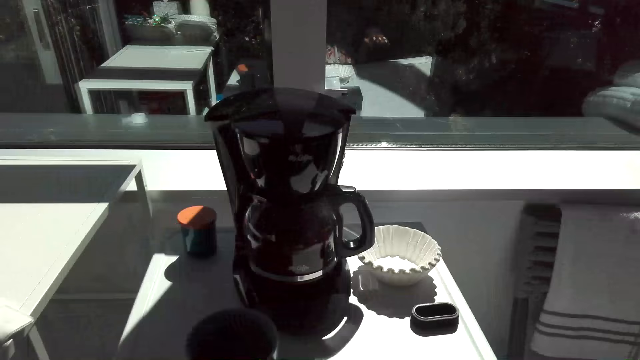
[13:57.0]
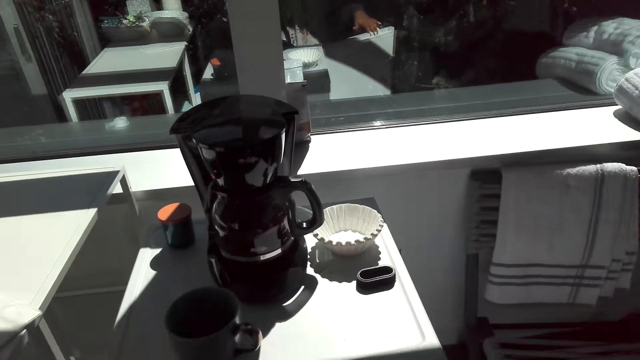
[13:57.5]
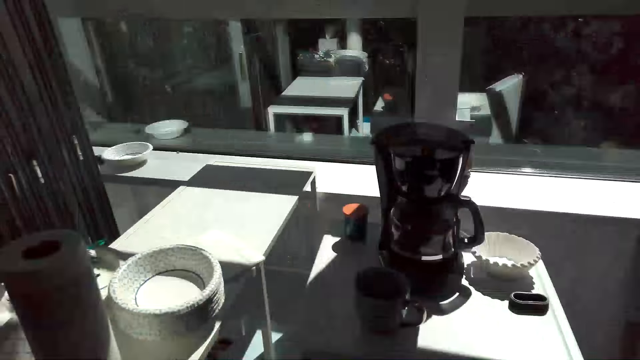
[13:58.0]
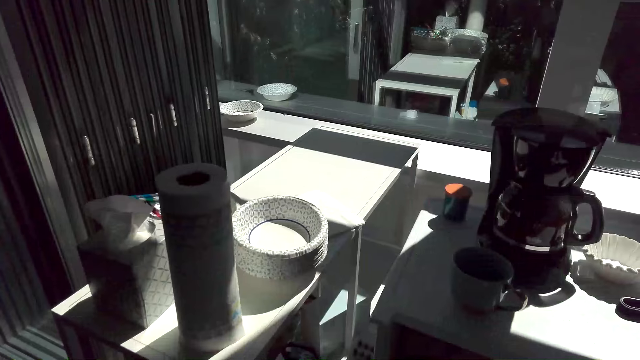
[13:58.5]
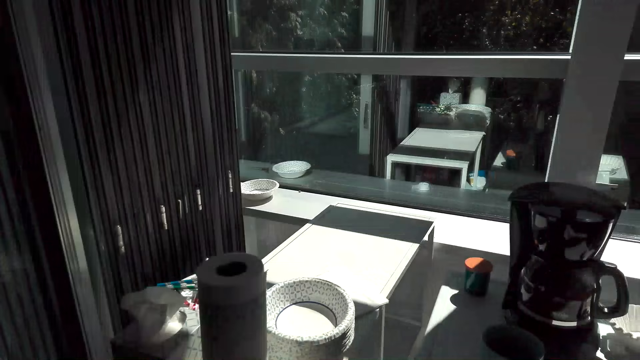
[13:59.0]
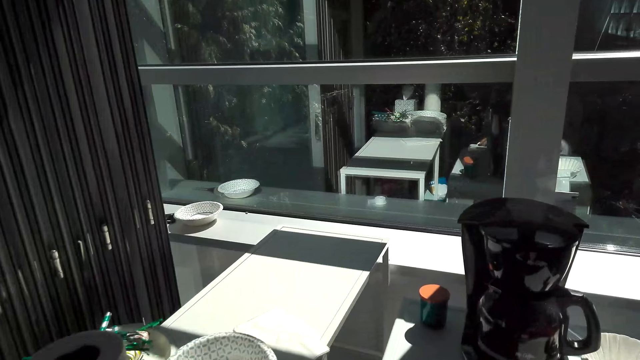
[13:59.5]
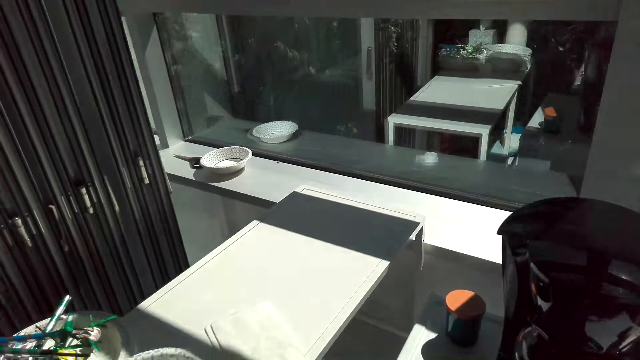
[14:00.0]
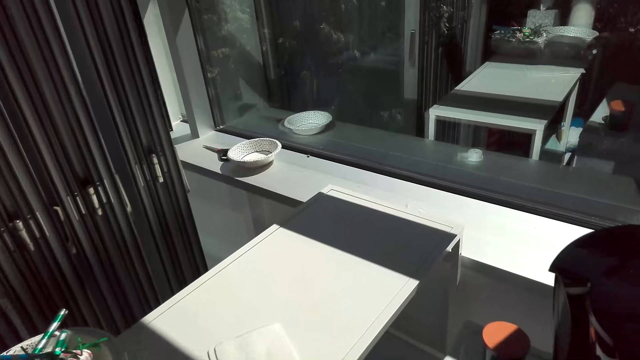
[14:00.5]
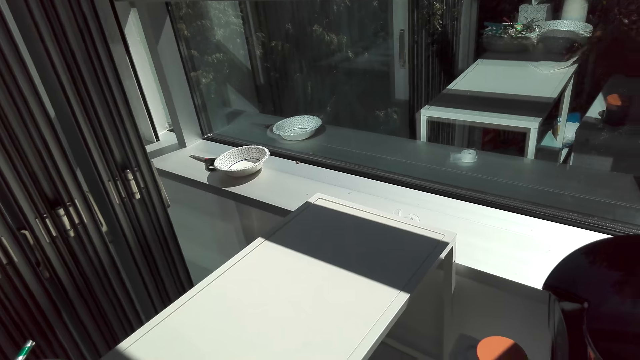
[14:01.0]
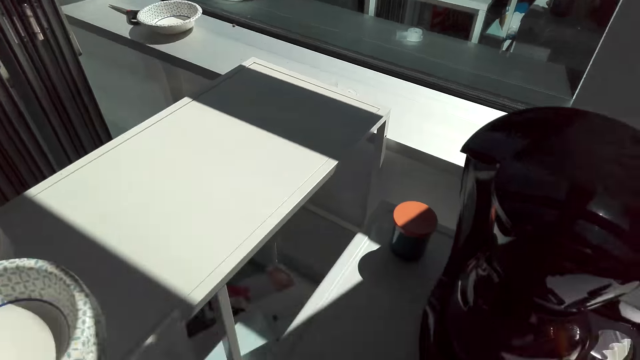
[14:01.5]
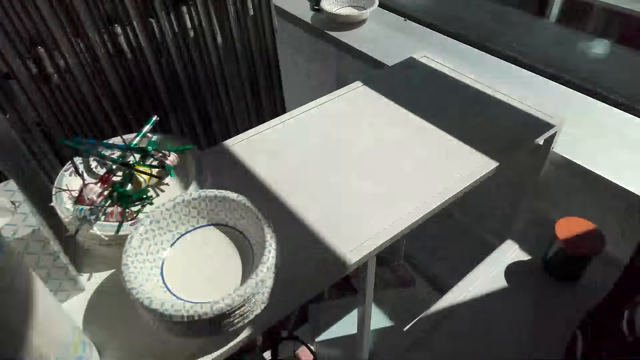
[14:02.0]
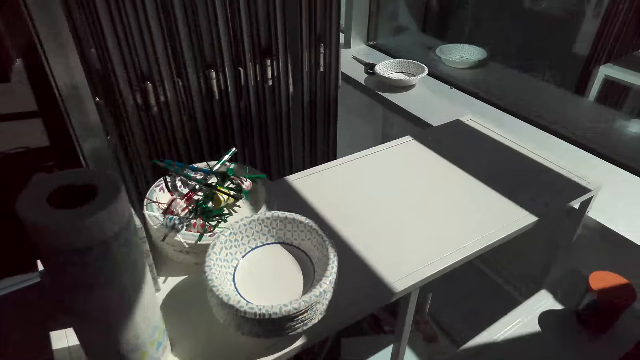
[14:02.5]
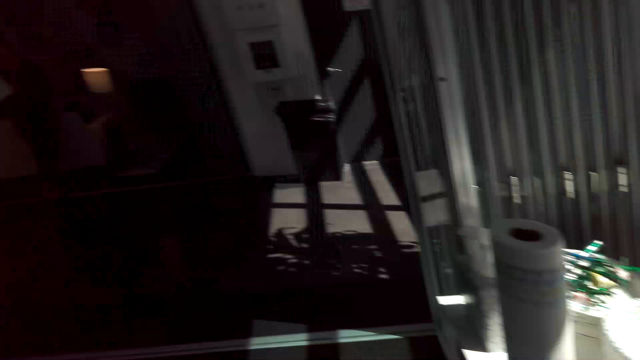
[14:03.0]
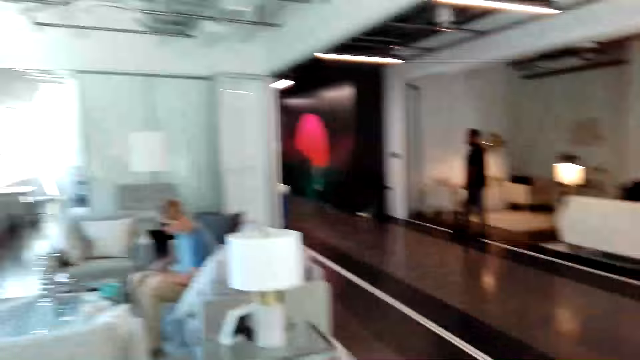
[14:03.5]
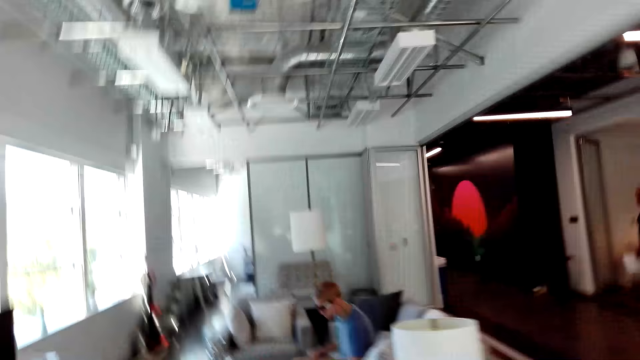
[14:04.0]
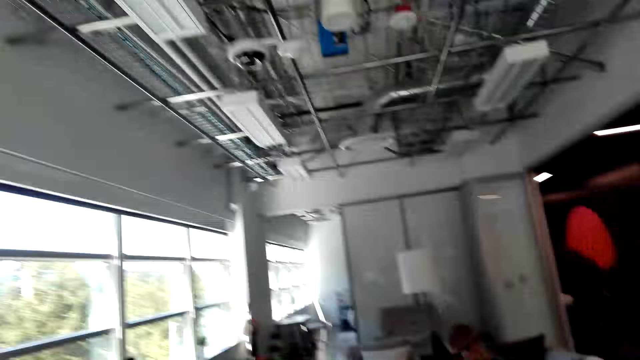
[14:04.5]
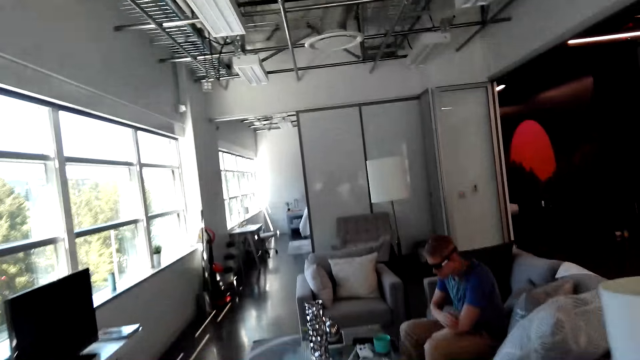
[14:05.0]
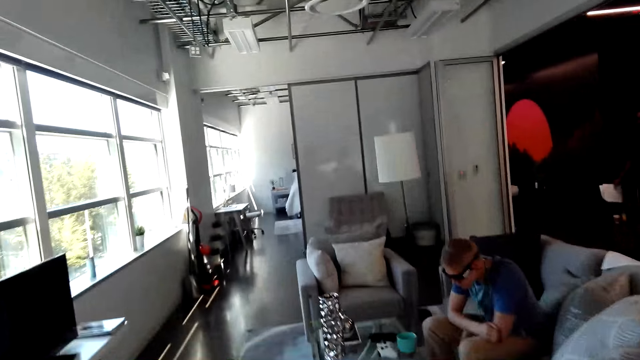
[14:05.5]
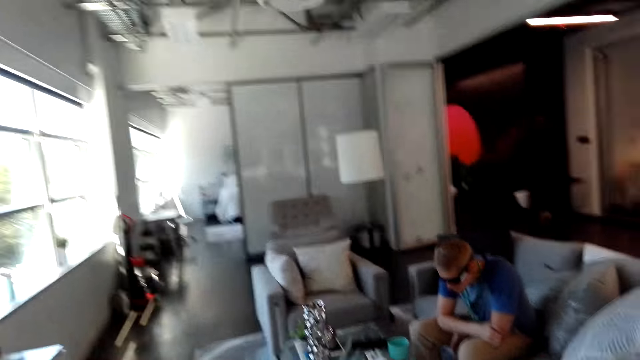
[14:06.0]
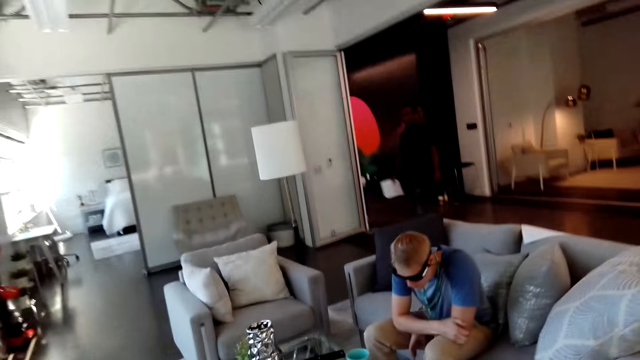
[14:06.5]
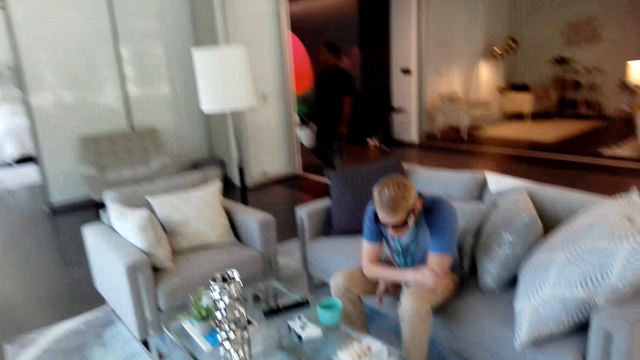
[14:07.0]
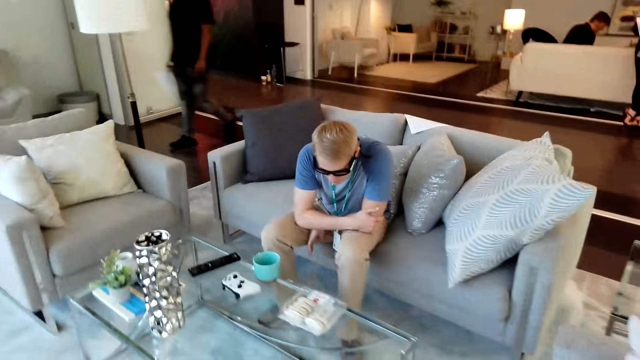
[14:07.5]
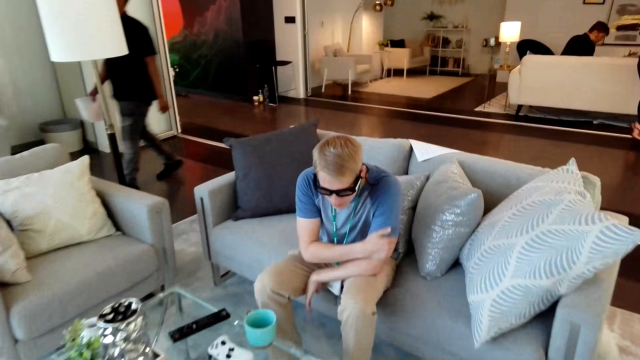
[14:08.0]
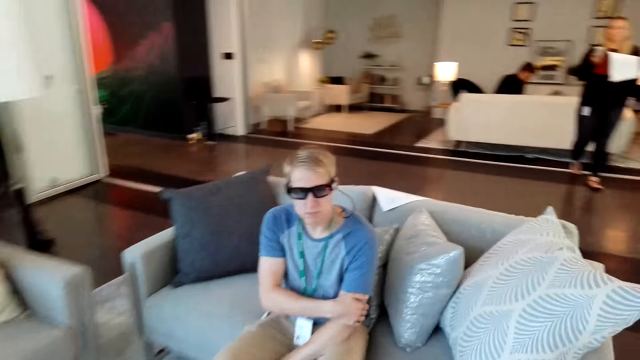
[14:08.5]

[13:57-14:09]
The camera wearer puts the packet in the drawer. They put a container in the fridge. They stare at the table. They look around the room. They walk around the room.

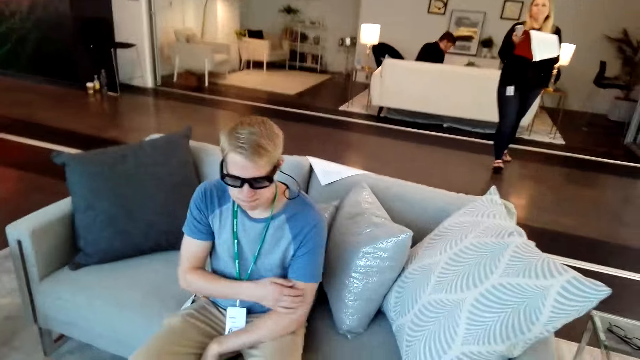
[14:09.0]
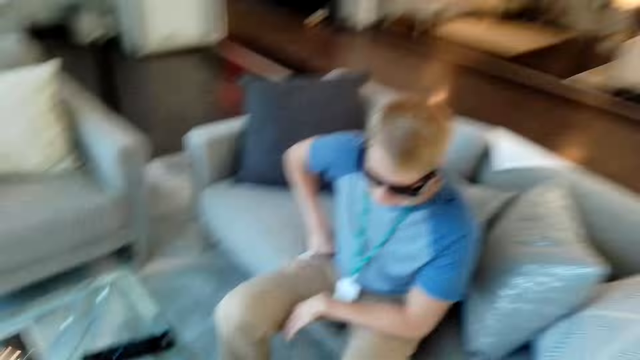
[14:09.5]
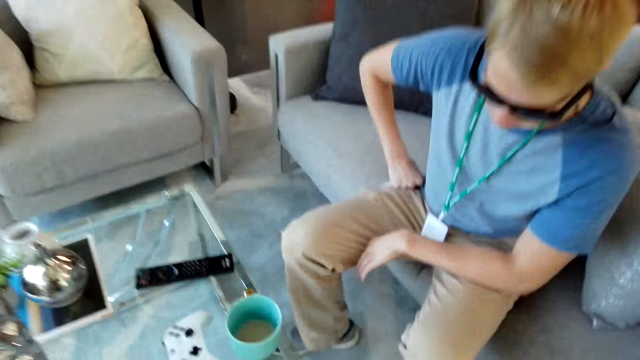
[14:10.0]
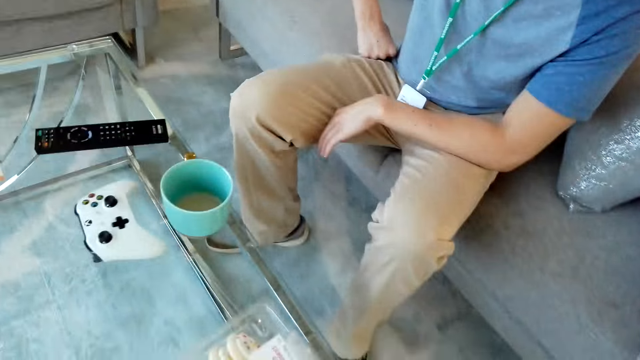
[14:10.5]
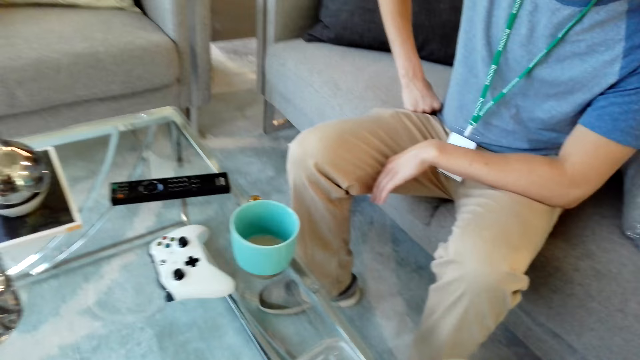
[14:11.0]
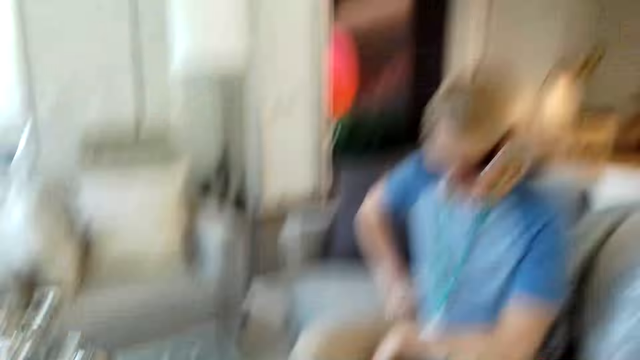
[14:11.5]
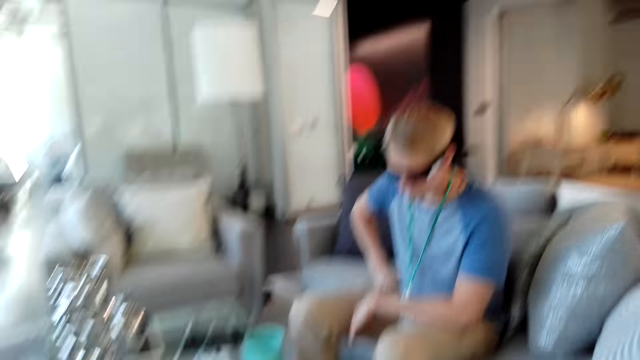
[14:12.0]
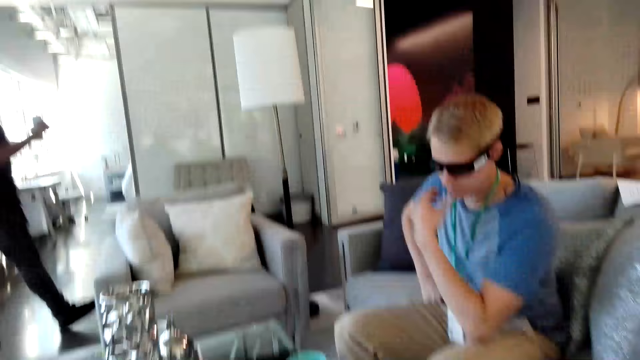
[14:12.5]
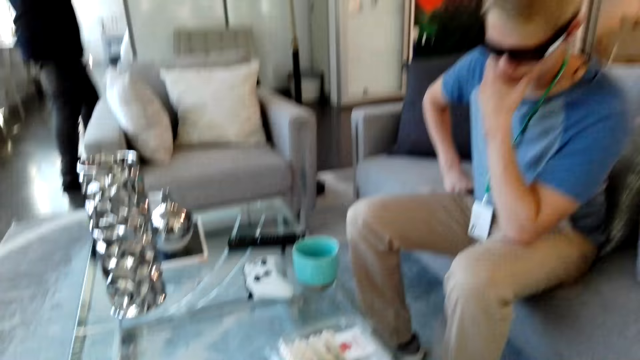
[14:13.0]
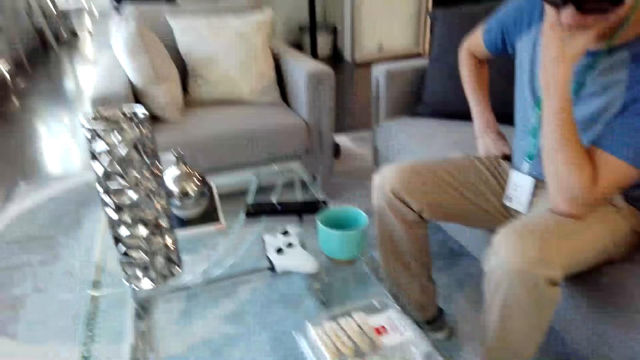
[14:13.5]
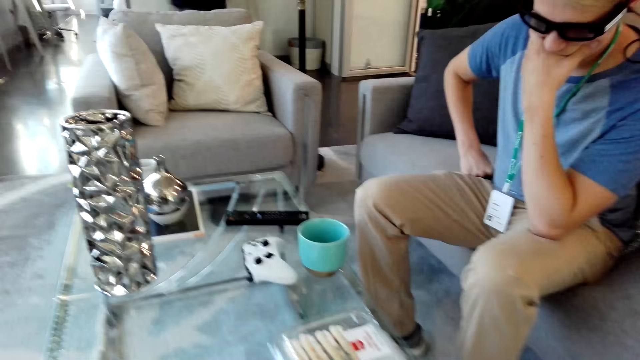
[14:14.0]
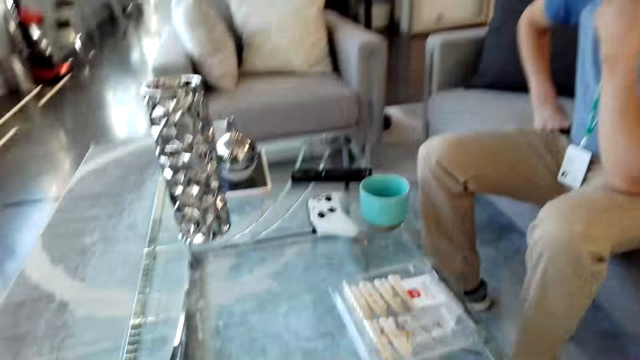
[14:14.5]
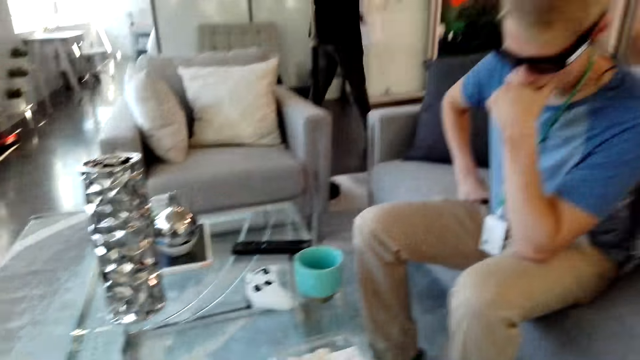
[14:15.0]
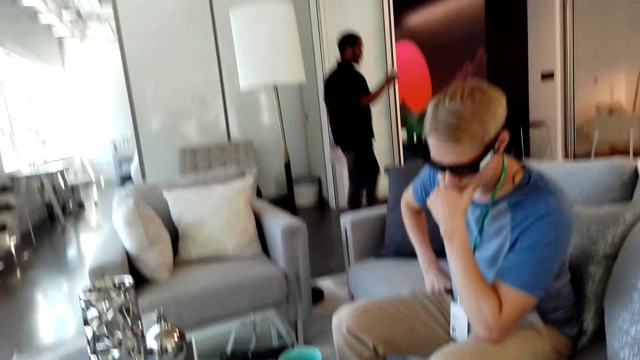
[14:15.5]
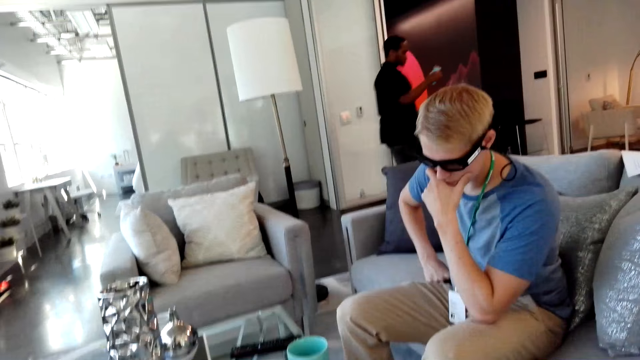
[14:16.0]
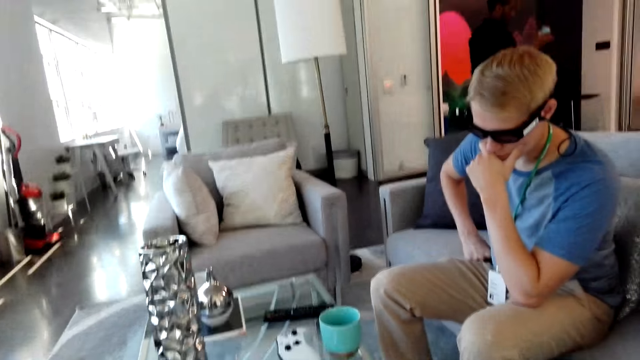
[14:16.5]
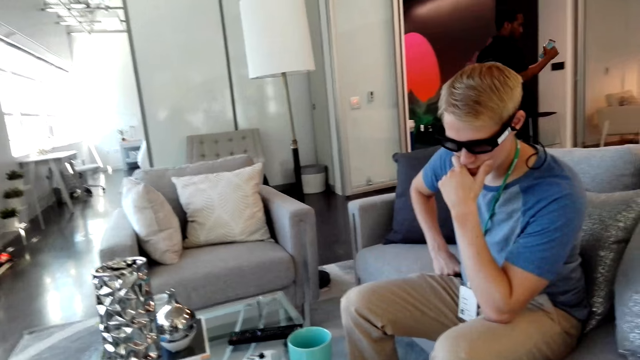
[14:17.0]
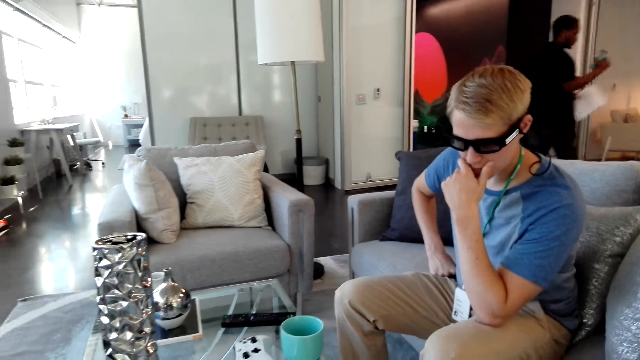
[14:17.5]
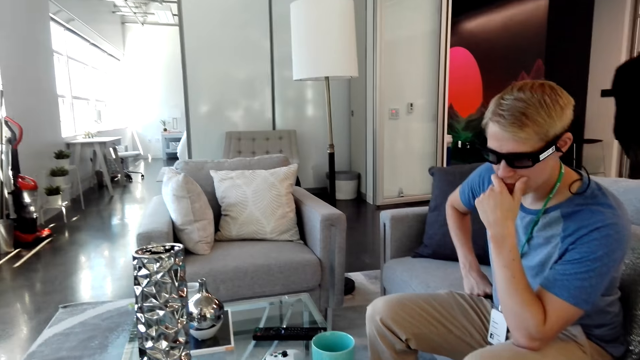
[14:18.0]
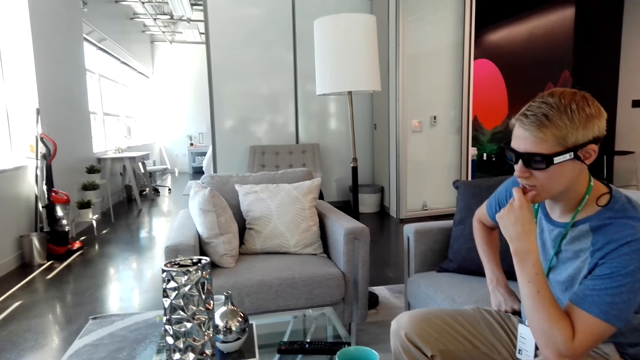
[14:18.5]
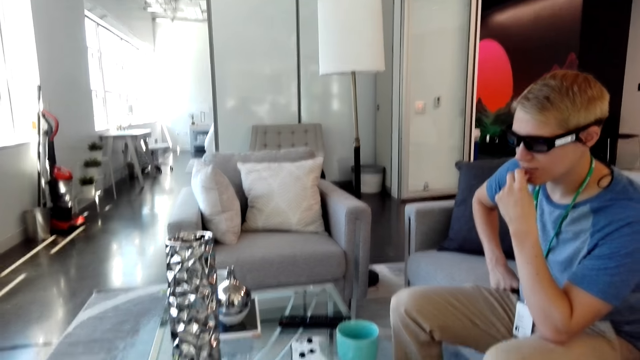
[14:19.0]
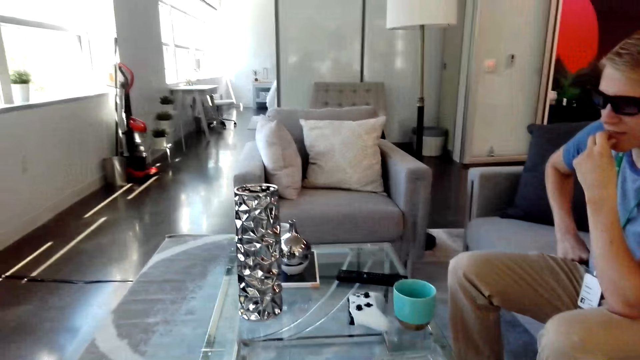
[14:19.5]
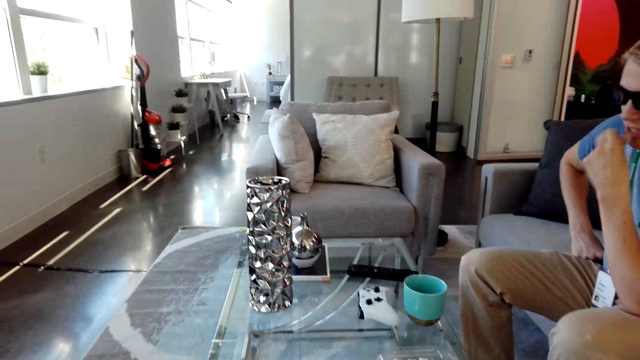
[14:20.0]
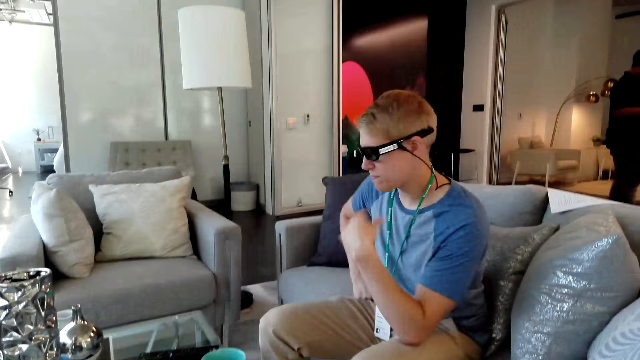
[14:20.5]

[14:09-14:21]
The camera wearer talks to a man. They look down. They look in front.
